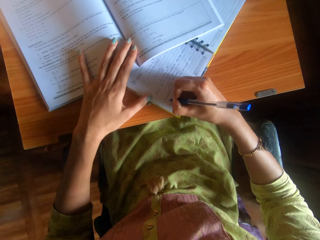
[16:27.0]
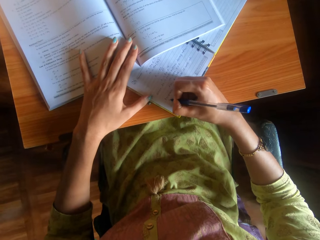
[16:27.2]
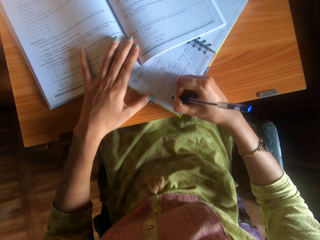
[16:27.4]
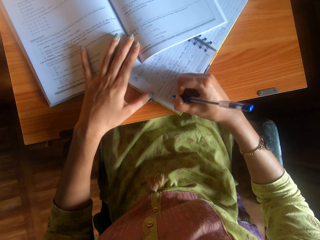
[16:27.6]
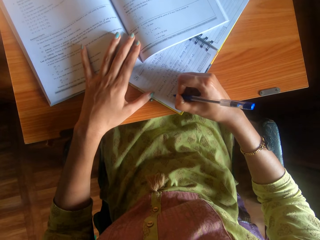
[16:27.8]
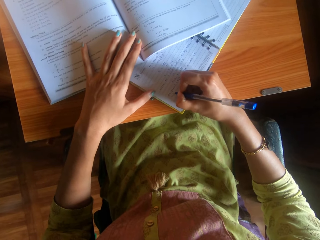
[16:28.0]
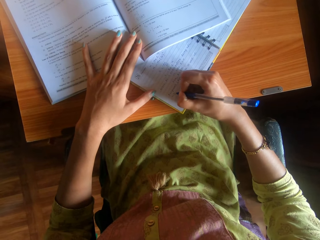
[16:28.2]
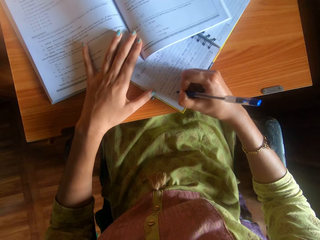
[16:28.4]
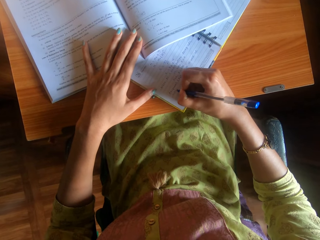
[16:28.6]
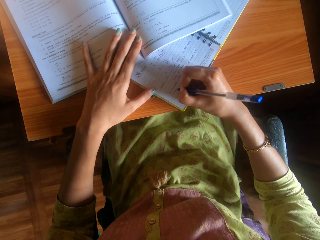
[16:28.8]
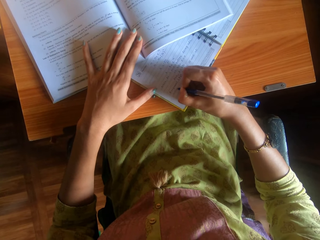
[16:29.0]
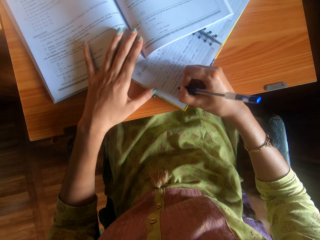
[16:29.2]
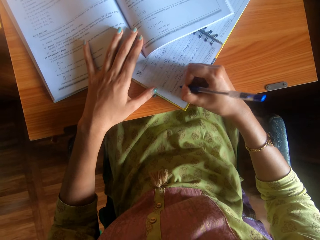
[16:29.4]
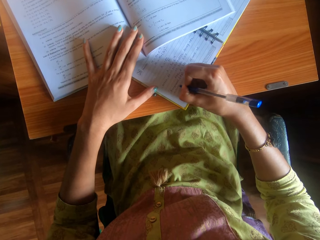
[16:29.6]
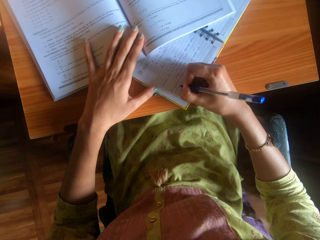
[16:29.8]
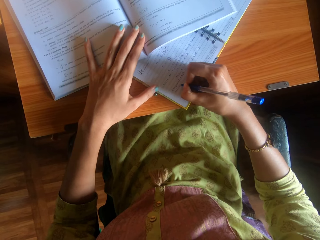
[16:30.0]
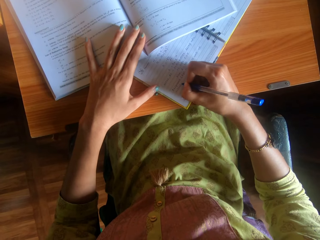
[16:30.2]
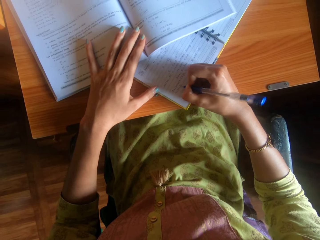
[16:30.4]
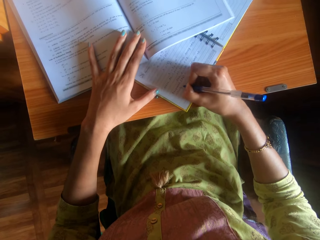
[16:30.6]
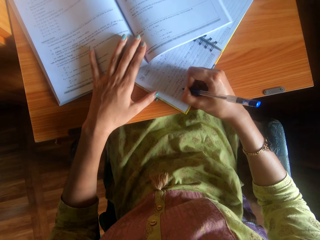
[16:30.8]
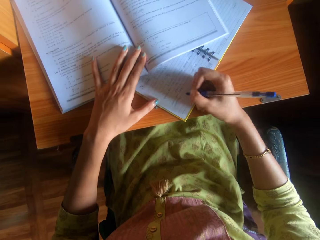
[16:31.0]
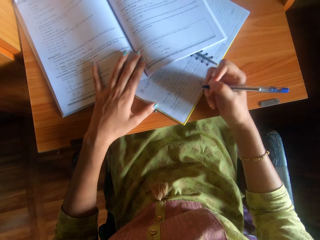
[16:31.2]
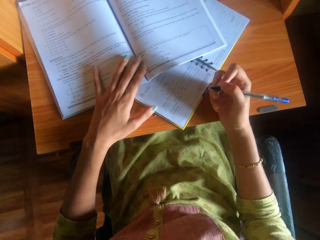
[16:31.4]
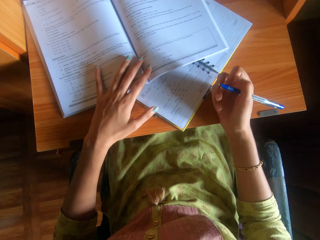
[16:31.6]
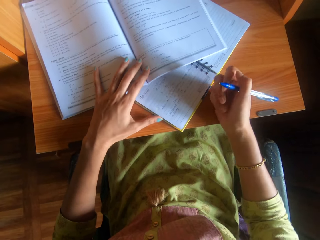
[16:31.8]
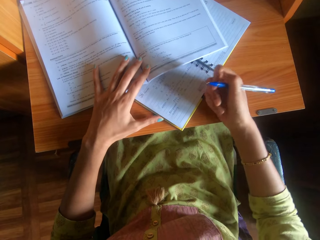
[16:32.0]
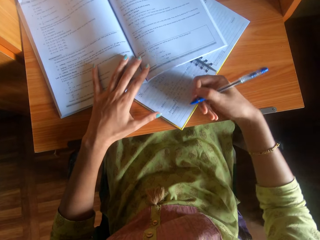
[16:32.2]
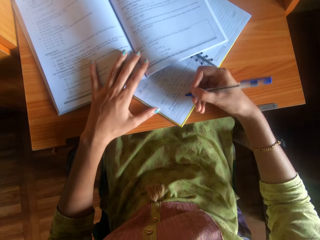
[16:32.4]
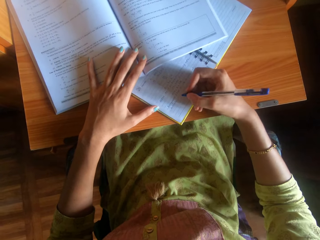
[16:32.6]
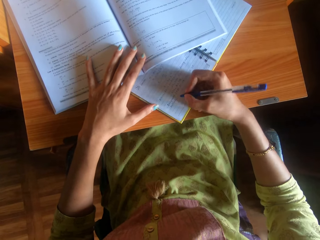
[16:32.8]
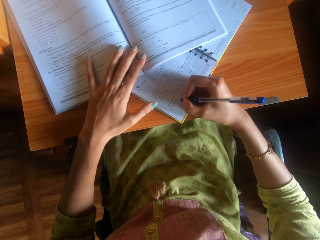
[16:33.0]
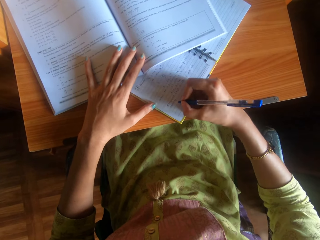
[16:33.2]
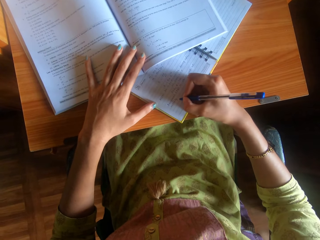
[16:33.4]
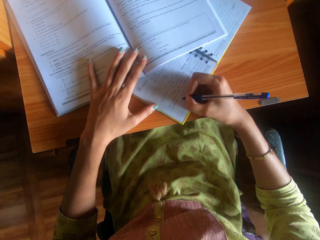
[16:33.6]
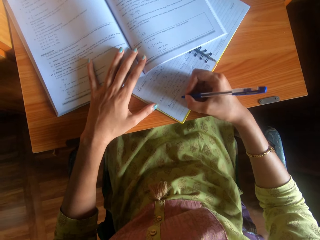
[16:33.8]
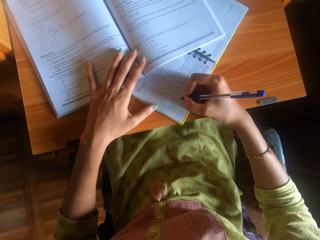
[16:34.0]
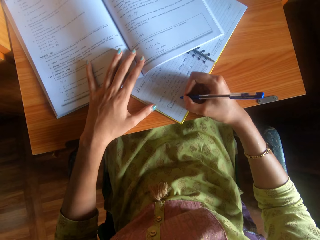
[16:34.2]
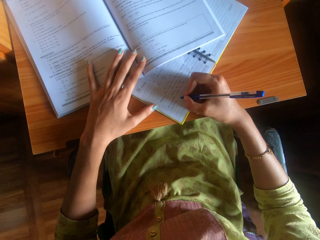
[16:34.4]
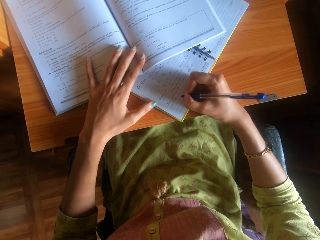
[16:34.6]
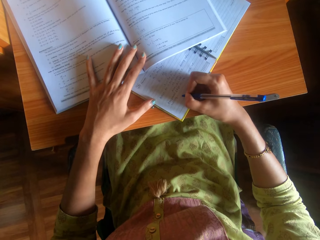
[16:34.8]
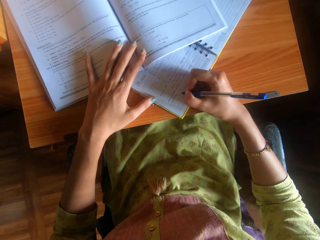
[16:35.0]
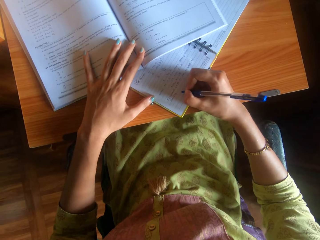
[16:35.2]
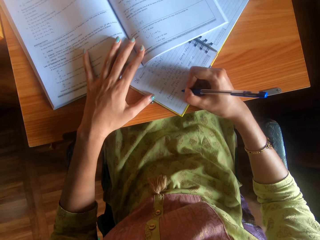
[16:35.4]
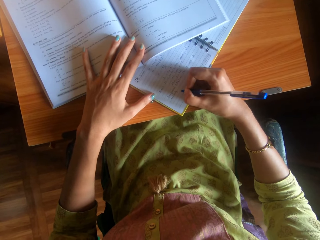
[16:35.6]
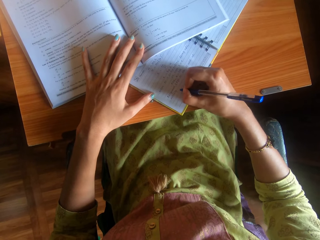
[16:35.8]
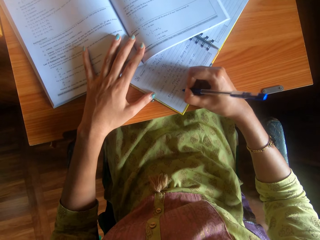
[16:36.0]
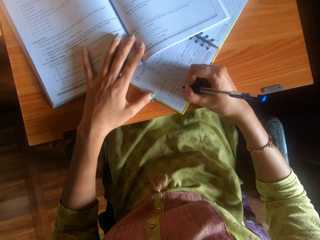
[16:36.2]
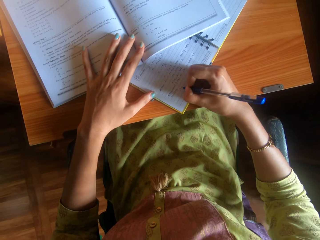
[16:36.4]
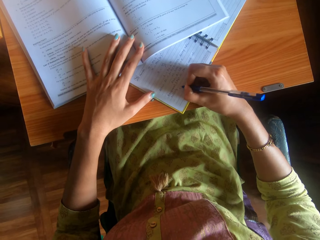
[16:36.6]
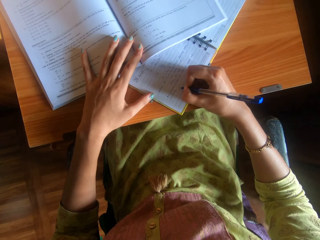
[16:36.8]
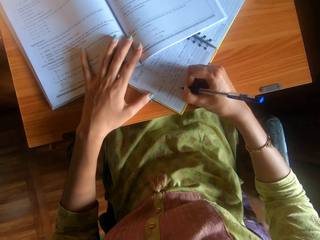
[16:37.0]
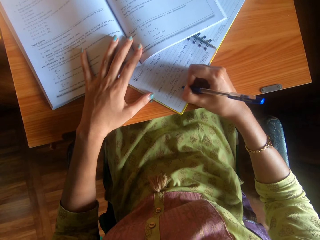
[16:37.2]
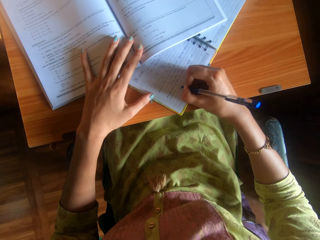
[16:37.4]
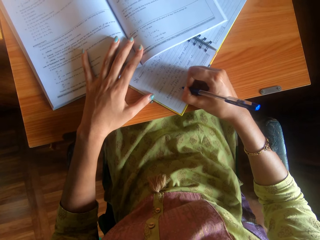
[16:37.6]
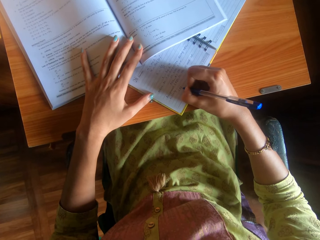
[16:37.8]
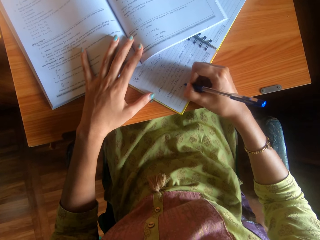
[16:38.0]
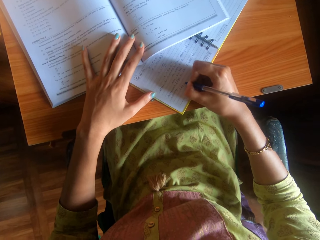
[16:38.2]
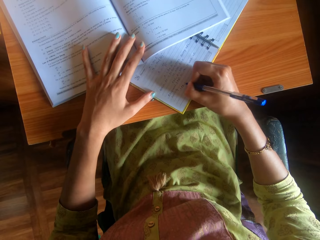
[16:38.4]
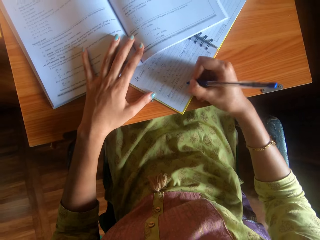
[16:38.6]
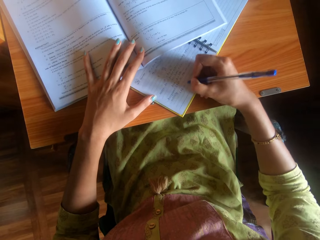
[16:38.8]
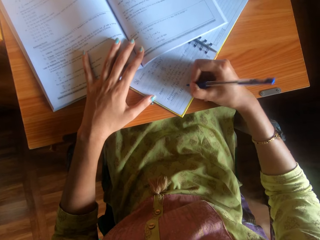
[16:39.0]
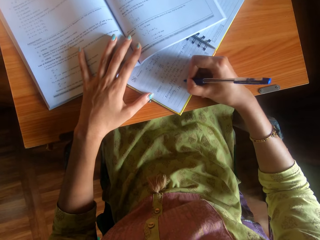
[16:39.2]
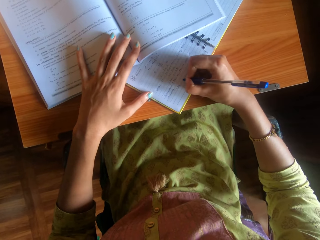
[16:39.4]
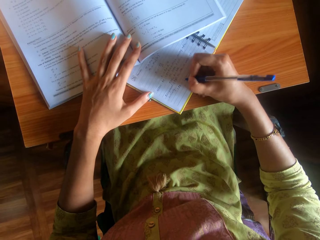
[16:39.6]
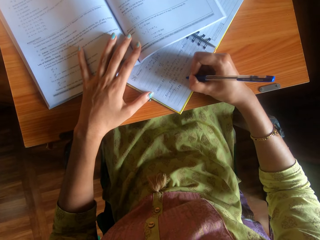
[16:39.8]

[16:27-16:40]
The camera wearer holds a pen. She writes on the book on the table with the pen in her right hand.

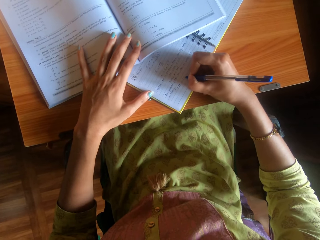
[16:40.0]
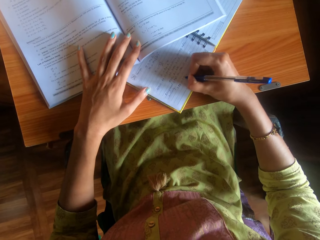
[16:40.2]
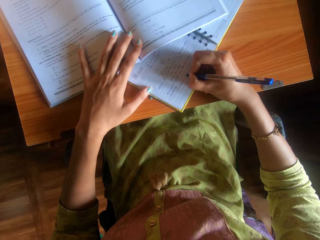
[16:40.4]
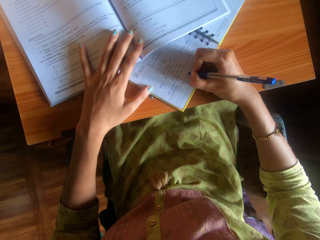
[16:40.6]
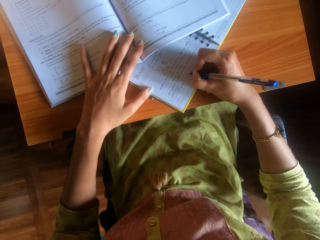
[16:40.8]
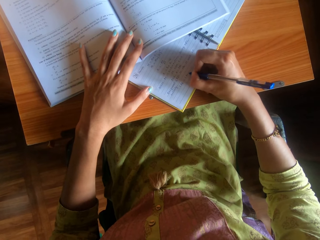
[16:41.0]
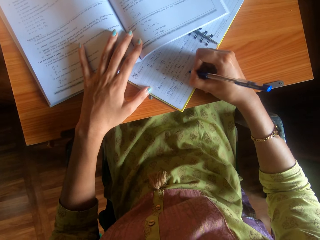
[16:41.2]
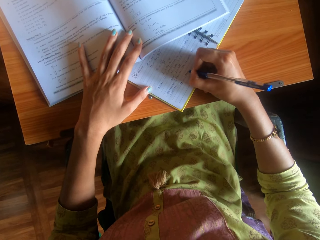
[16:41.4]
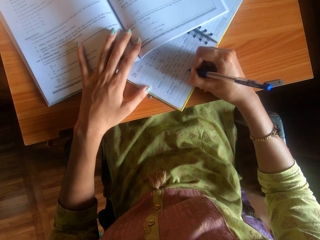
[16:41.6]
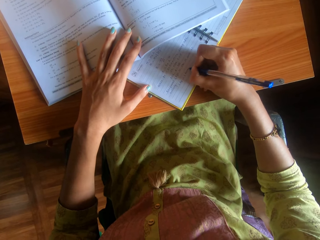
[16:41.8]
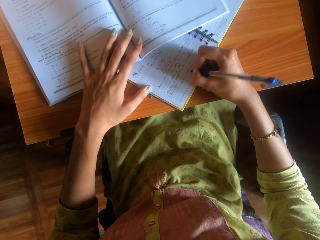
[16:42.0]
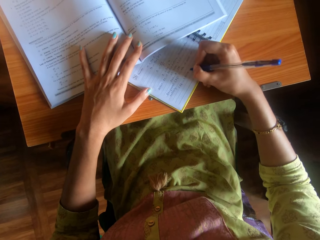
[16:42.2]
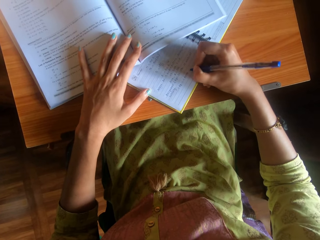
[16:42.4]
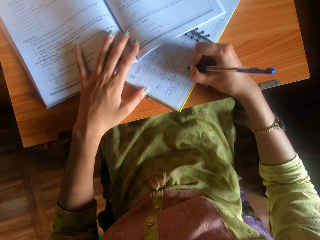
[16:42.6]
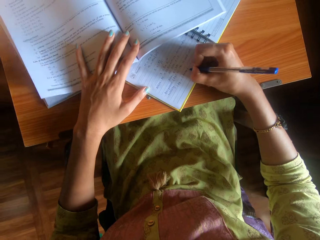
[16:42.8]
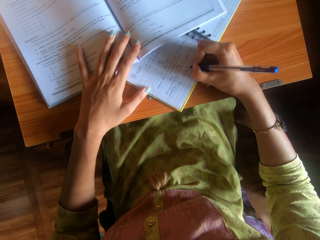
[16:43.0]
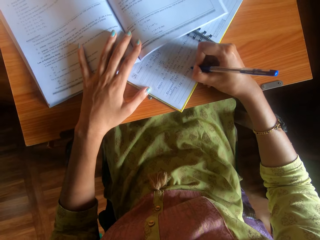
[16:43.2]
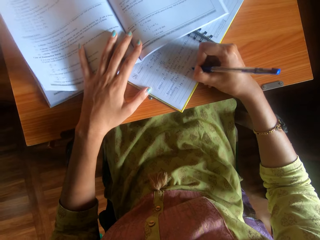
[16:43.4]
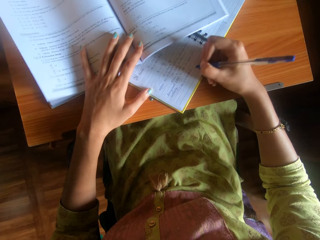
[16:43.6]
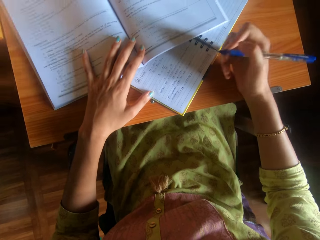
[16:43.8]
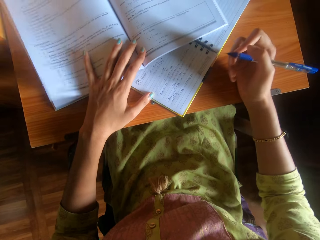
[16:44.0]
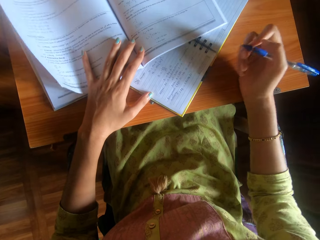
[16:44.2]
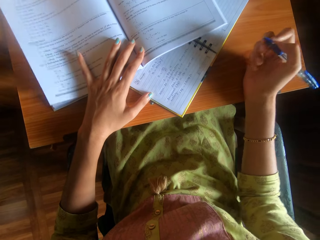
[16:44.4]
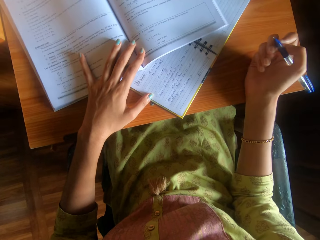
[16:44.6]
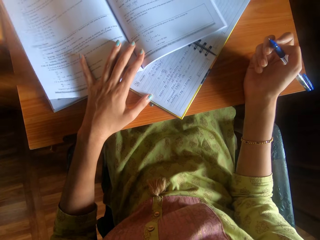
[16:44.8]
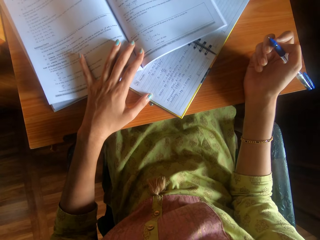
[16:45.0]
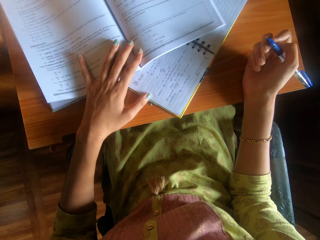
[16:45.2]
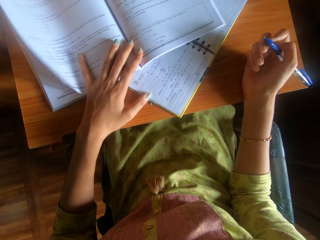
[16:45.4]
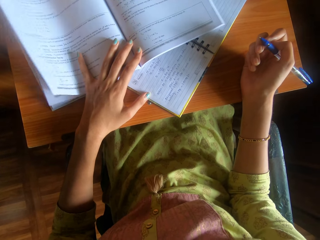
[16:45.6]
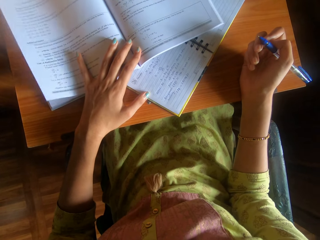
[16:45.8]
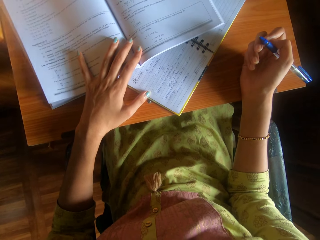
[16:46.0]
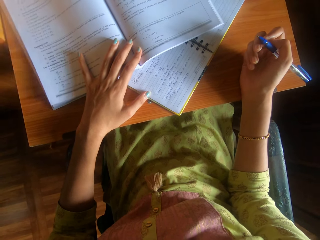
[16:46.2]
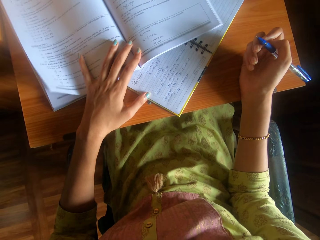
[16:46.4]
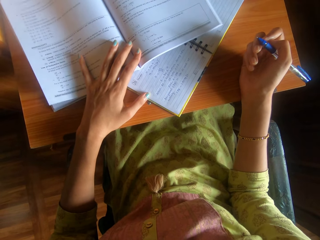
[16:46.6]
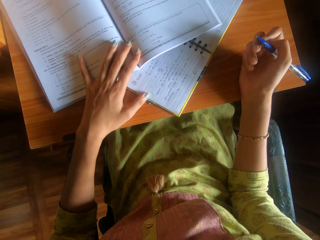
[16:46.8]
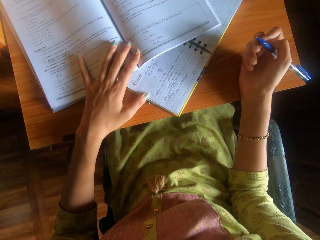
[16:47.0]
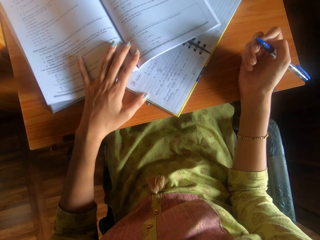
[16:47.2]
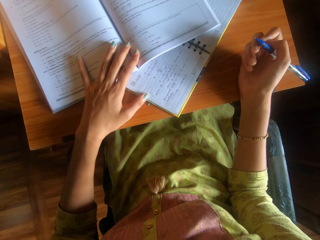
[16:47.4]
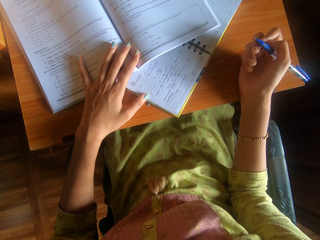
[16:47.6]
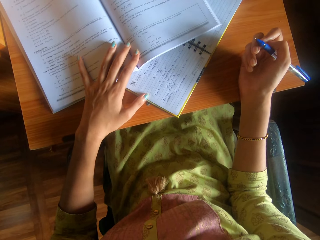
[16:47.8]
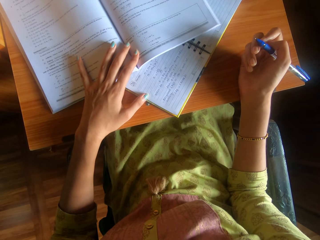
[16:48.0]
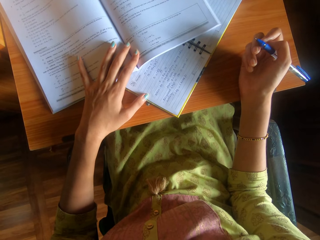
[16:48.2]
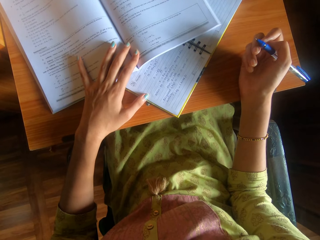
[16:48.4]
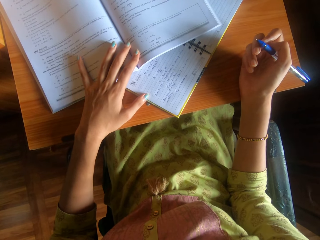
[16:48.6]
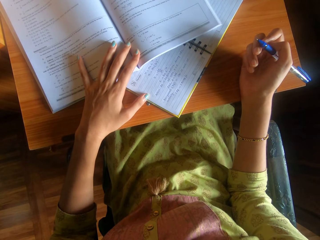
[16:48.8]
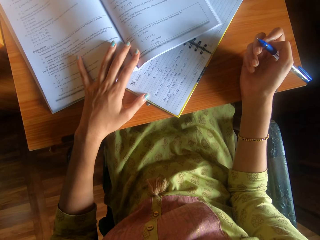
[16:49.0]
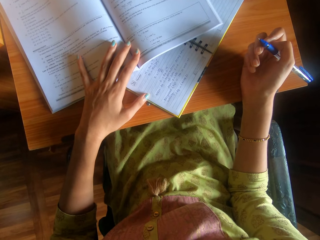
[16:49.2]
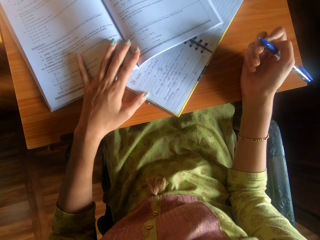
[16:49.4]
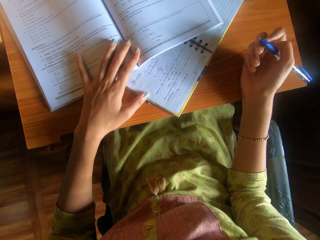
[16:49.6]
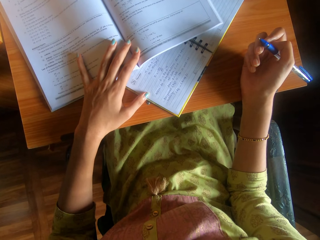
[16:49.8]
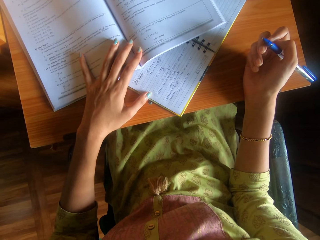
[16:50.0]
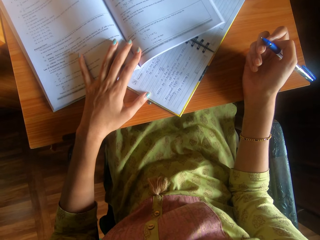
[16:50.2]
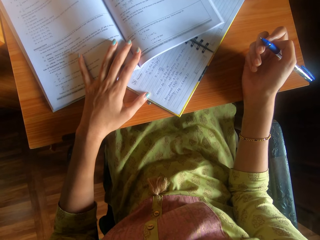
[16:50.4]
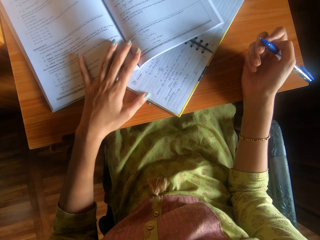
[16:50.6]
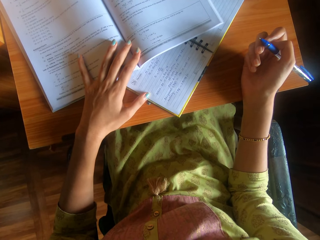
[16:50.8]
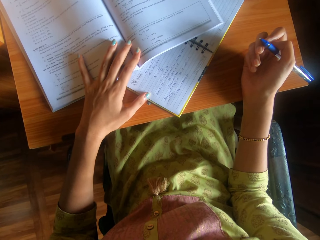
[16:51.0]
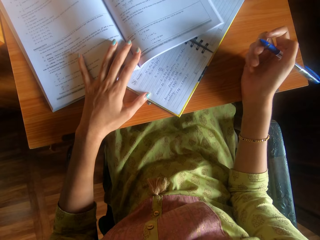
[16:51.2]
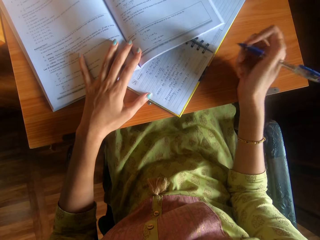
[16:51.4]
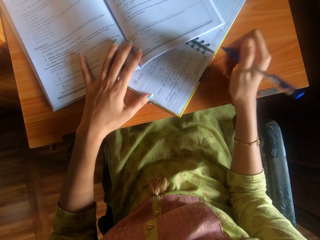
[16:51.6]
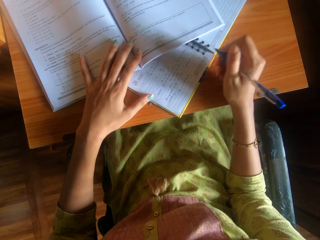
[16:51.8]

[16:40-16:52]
The camera wearer holds a pen.
